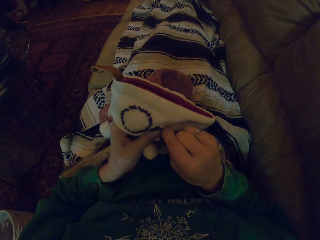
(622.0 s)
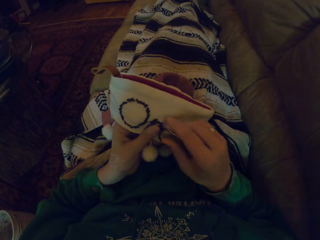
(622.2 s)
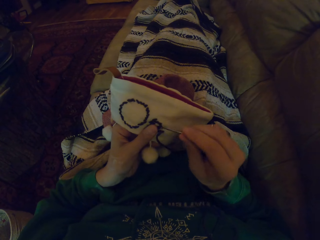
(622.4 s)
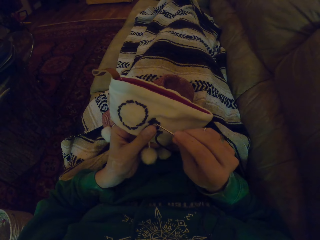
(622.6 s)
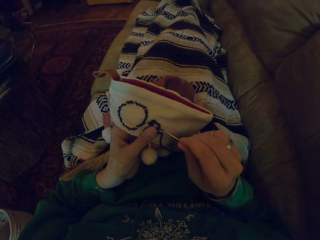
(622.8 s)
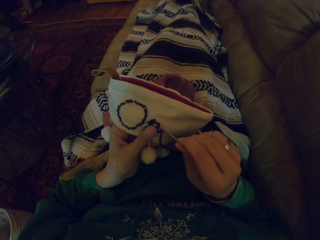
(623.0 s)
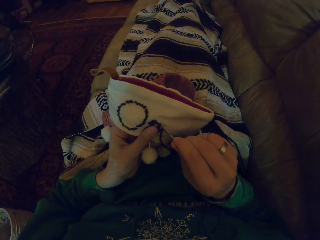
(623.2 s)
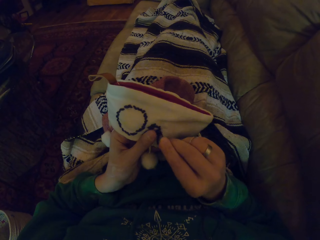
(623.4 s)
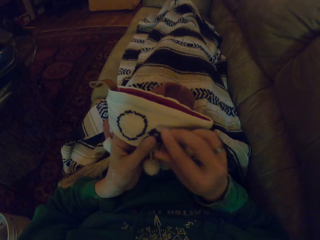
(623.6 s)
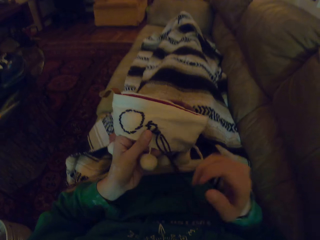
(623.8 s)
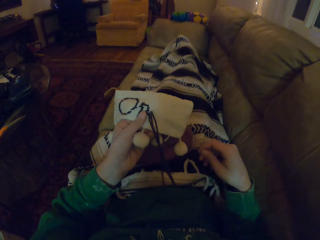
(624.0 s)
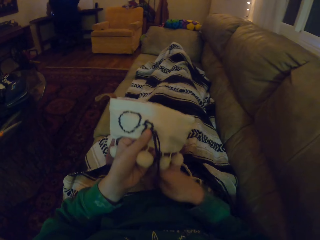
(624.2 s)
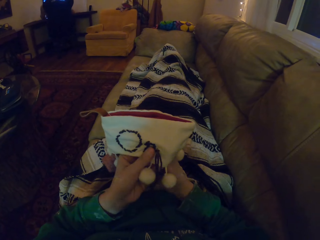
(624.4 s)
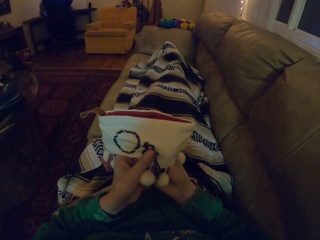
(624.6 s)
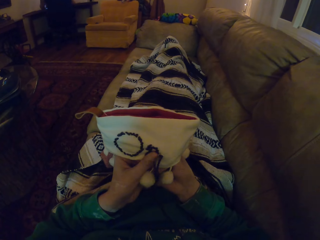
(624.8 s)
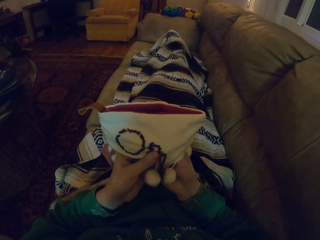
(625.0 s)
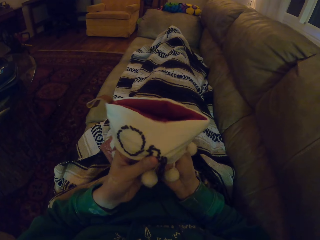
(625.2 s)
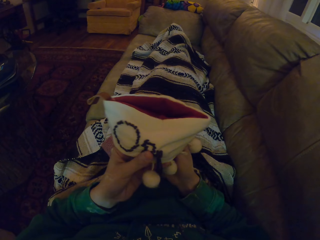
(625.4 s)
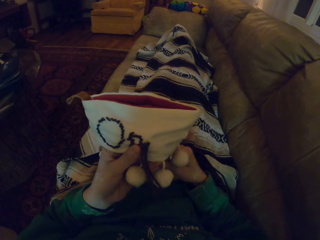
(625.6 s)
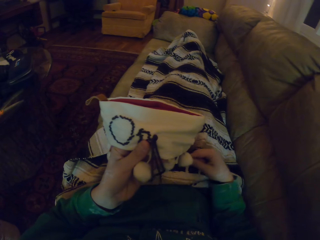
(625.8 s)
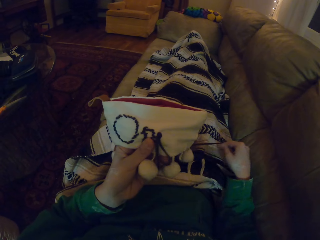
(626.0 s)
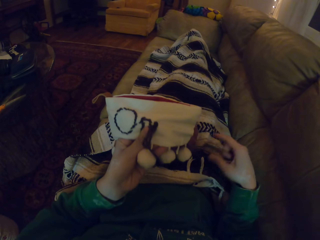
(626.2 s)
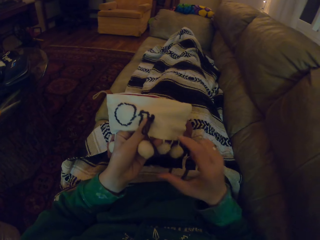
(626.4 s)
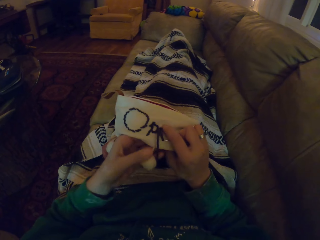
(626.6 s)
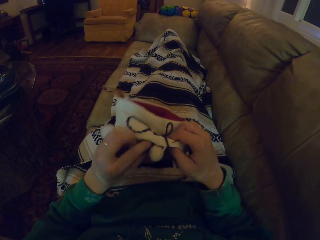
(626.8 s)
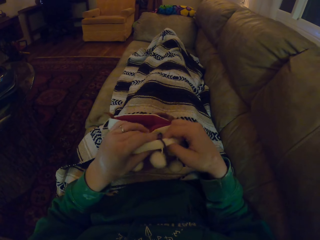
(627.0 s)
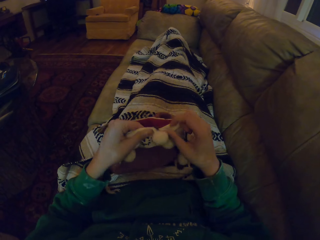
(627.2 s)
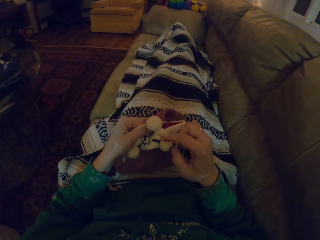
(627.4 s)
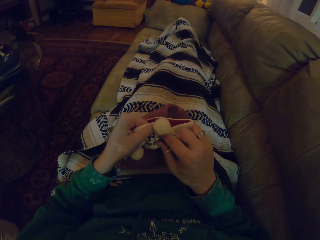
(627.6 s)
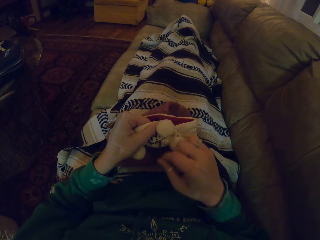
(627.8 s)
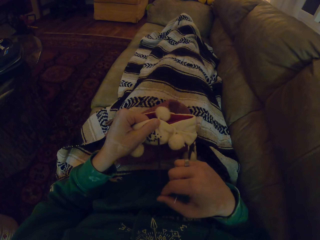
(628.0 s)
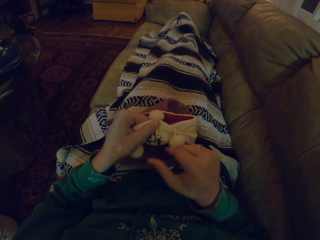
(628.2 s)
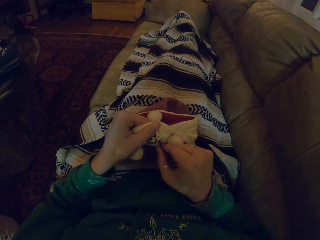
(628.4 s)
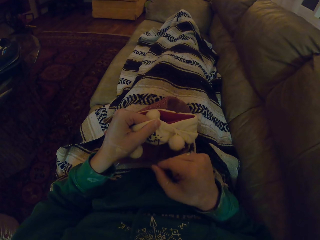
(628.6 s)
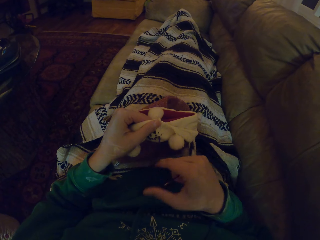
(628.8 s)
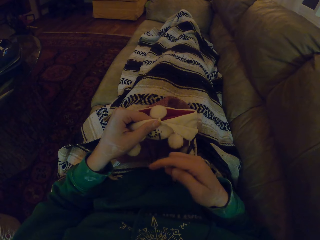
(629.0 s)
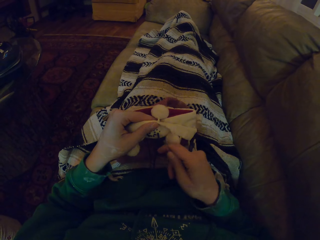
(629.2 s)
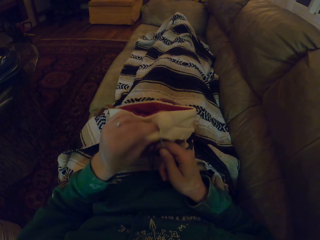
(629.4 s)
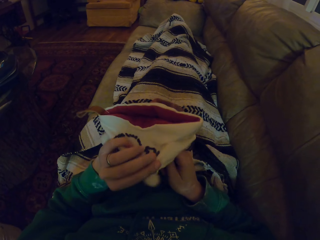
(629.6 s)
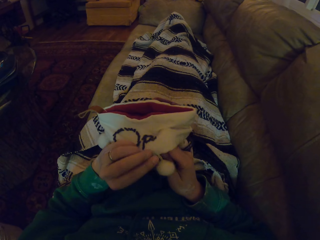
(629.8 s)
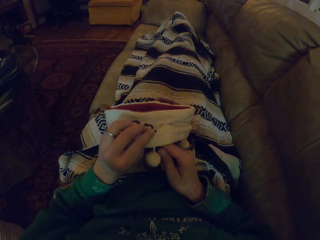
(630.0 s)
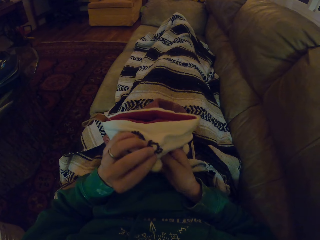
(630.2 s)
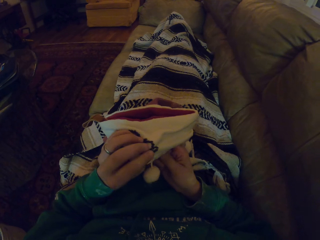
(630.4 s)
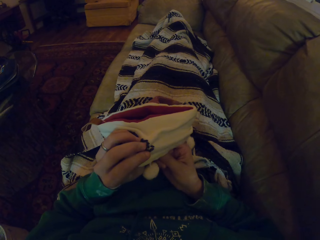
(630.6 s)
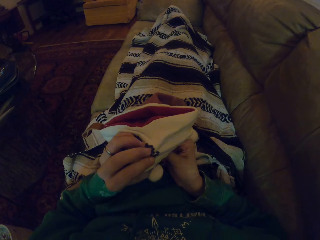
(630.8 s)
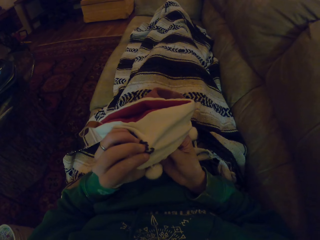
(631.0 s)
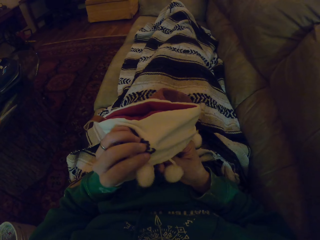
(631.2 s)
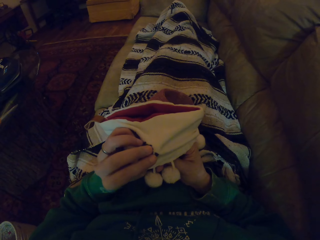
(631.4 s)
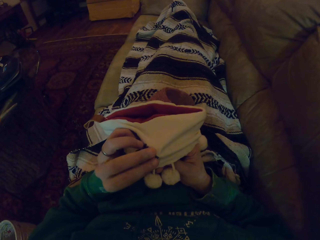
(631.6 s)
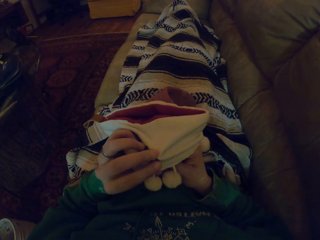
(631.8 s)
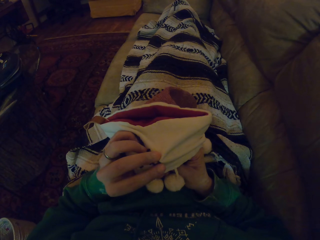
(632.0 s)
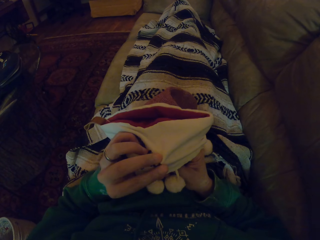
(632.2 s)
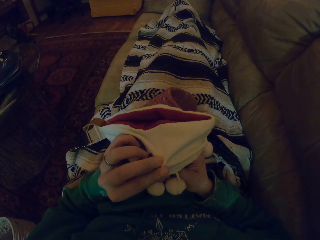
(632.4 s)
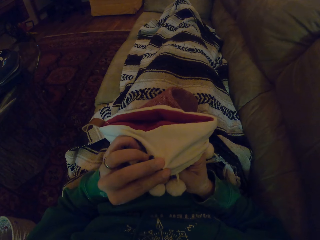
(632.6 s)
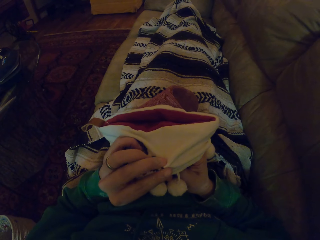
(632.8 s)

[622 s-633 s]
The camera wearer pulls the thread. They turn the garment. They pull the thread. They turn the garment. They knit the garment.

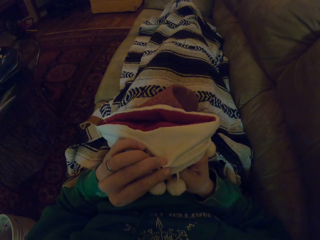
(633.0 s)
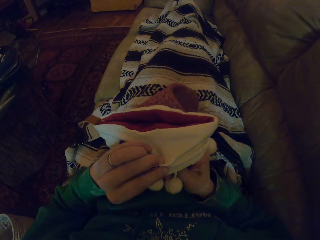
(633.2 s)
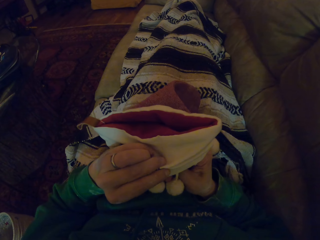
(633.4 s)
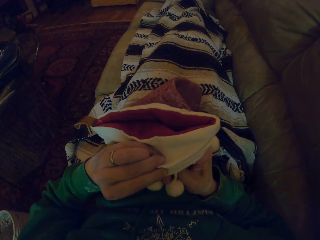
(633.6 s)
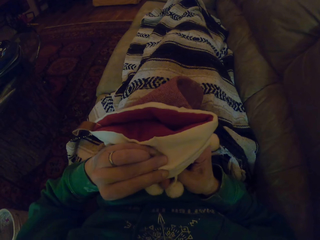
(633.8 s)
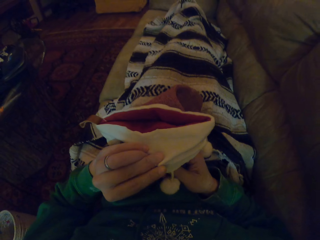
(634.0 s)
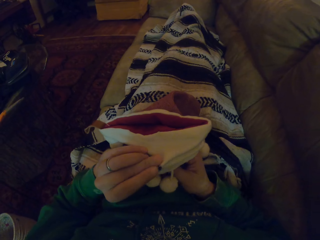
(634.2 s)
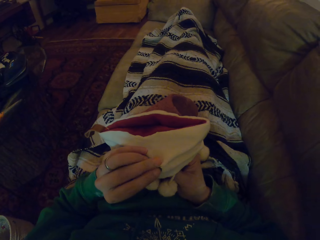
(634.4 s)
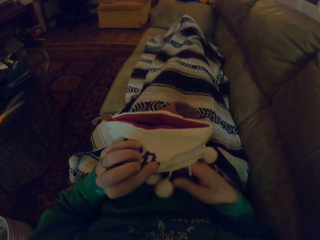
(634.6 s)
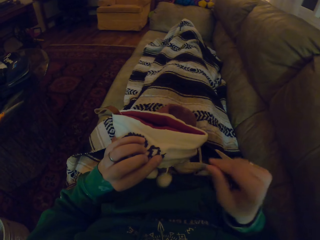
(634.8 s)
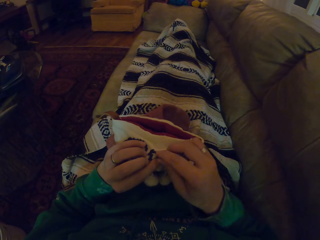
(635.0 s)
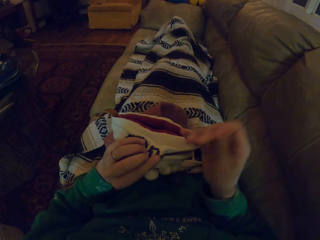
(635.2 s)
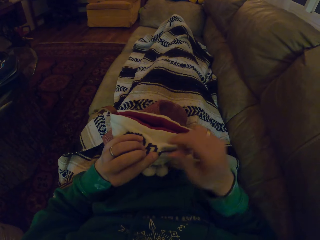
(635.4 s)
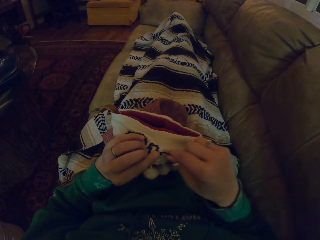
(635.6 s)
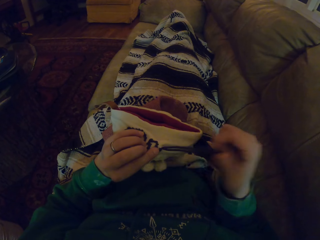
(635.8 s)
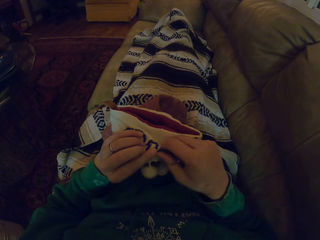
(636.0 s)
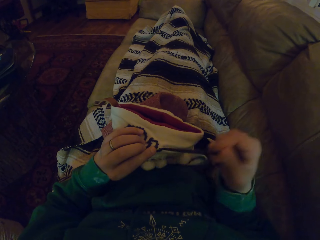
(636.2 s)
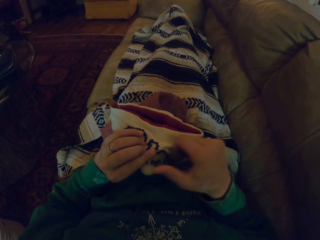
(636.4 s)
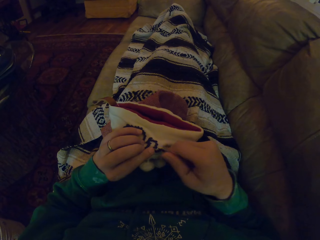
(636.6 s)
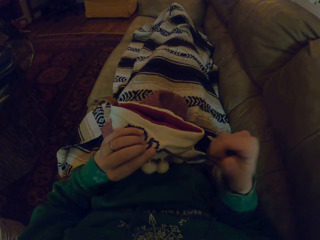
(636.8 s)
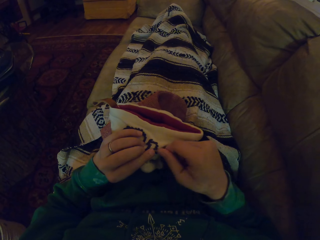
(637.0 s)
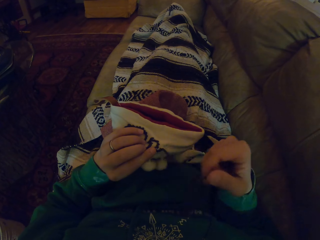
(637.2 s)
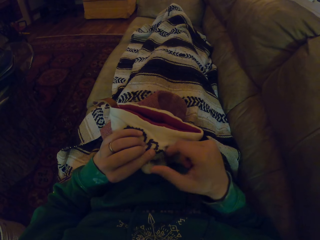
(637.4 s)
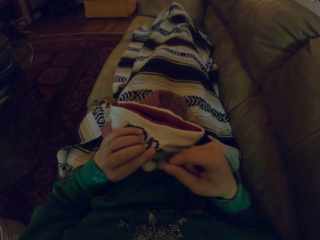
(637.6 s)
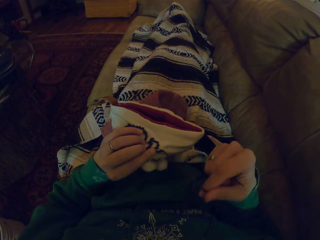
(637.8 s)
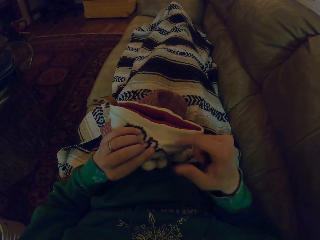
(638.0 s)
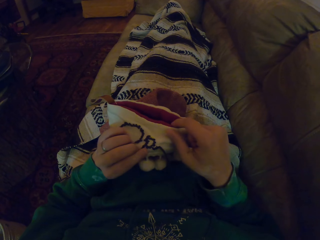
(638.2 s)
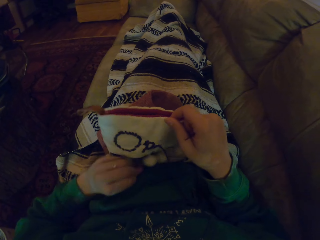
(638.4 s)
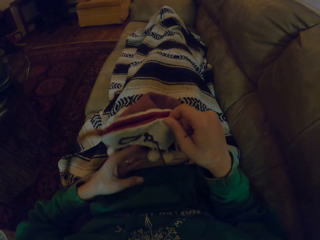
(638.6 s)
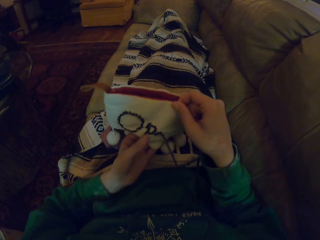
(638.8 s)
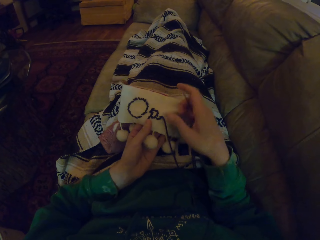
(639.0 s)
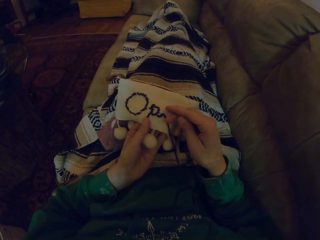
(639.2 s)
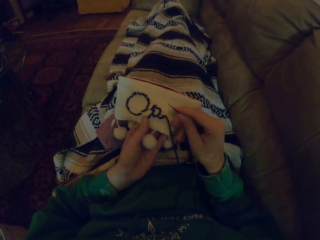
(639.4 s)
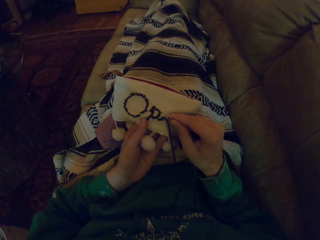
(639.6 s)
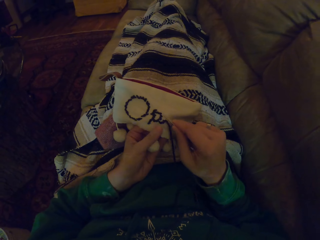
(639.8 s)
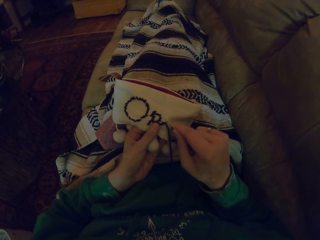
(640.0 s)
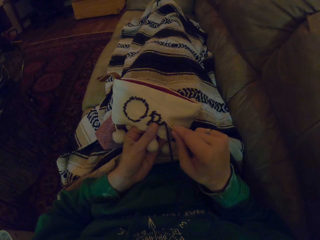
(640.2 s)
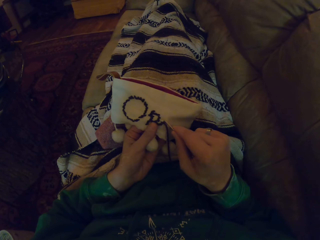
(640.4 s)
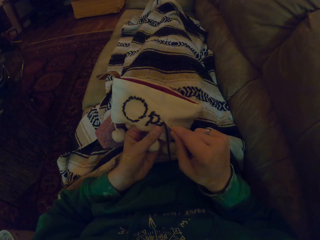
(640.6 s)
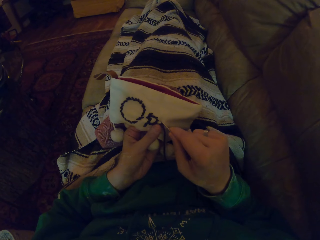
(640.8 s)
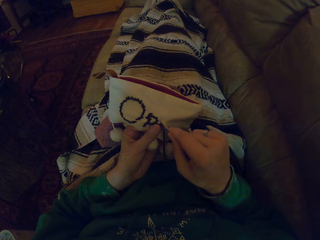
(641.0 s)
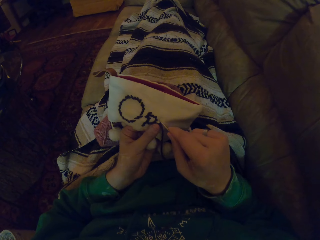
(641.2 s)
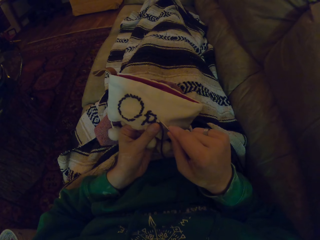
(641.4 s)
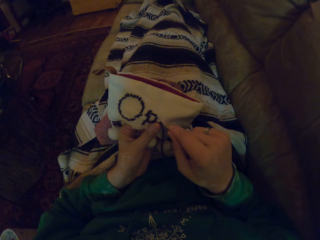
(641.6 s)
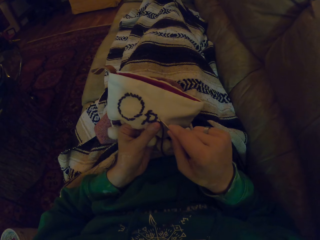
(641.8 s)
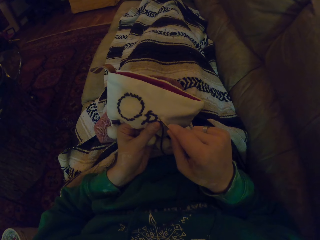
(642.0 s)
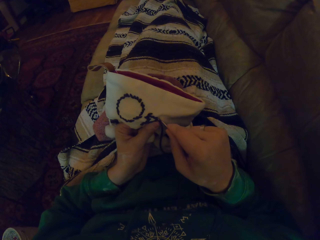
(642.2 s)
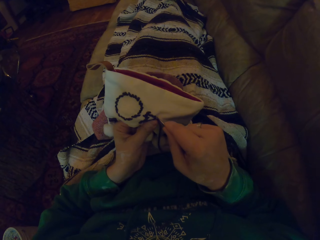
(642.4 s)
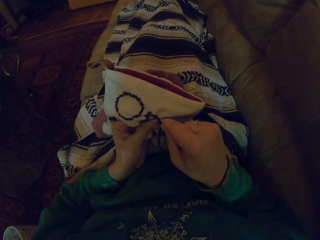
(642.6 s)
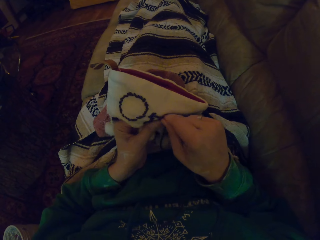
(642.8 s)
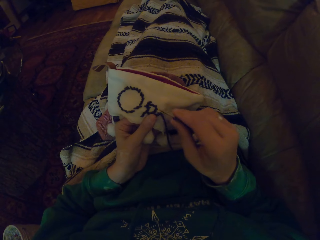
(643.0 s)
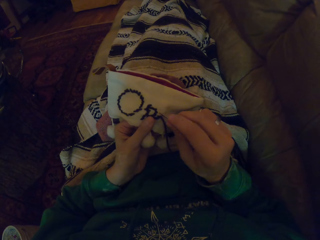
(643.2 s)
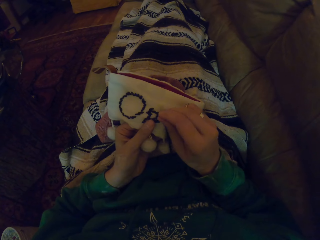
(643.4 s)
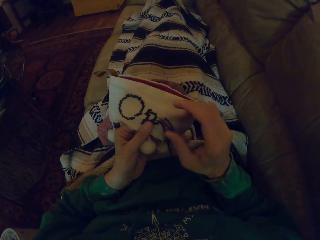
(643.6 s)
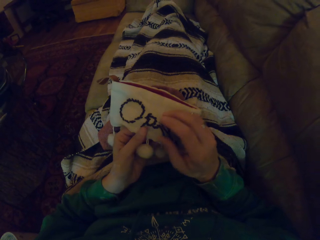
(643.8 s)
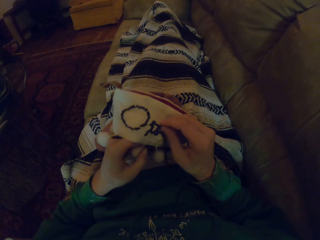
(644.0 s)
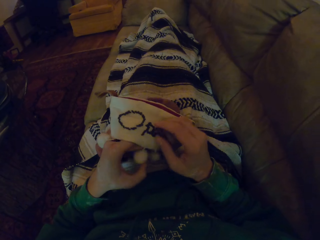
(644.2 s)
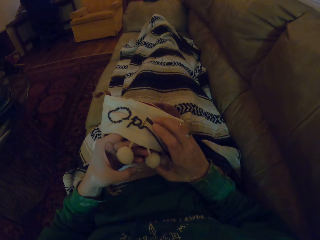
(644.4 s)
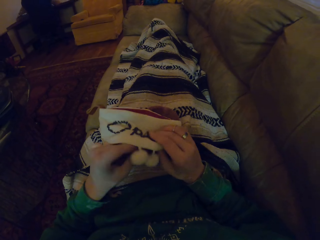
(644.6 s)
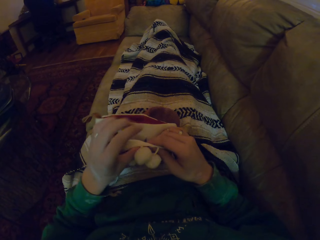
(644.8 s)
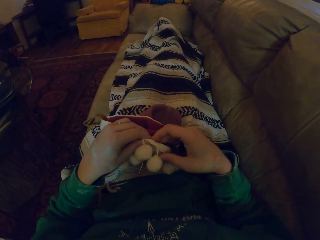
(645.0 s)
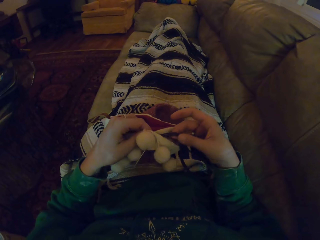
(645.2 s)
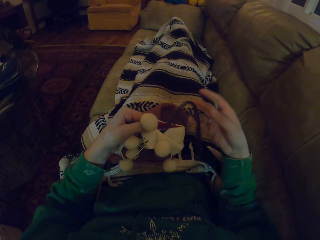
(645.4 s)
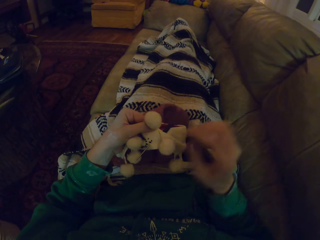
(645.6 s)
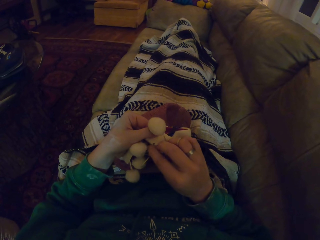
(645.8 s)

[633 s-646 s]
The camera wearer pulls the thread. They adjust the garment. They knit the garment. They turn the garment.
